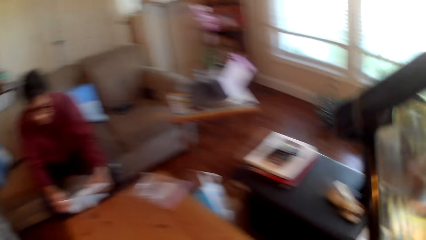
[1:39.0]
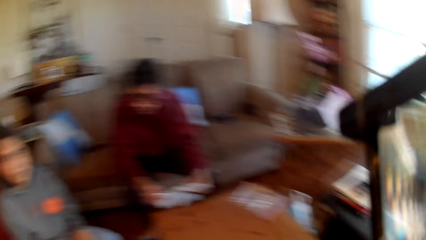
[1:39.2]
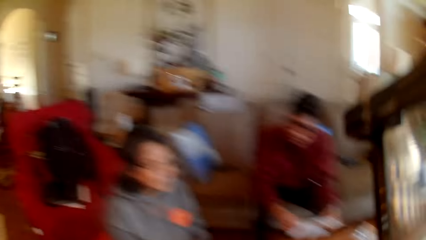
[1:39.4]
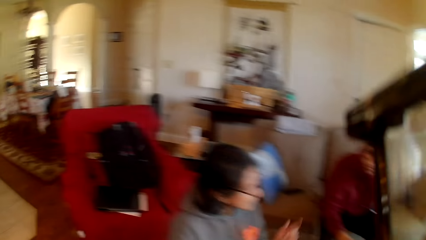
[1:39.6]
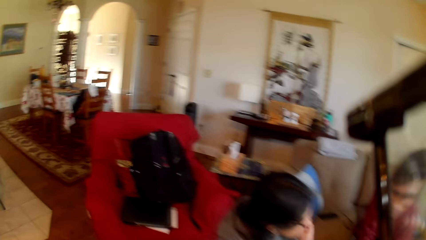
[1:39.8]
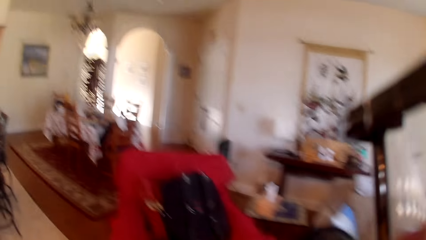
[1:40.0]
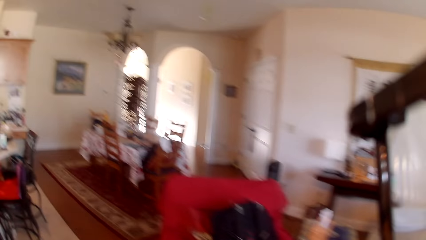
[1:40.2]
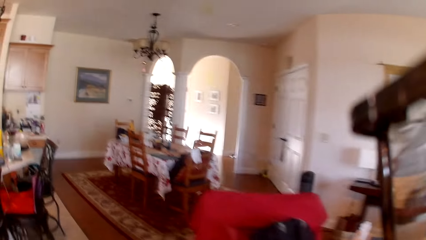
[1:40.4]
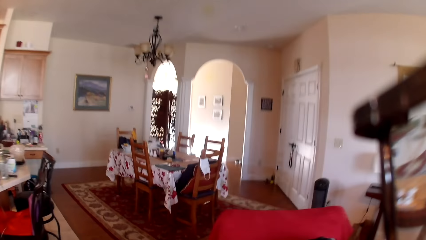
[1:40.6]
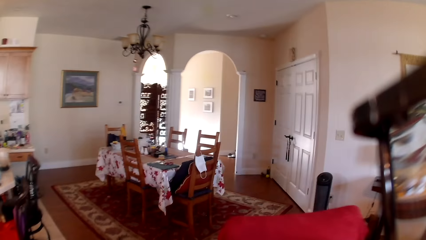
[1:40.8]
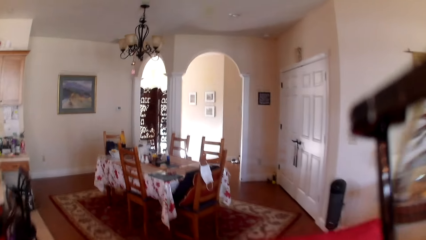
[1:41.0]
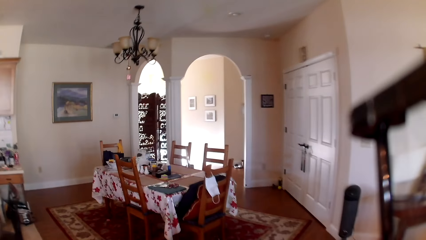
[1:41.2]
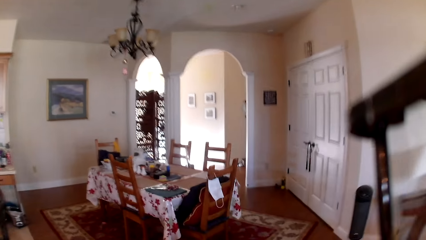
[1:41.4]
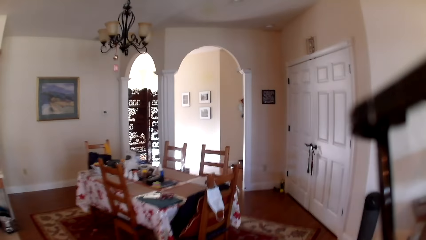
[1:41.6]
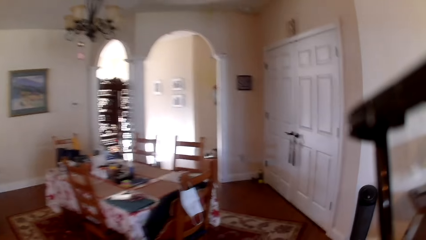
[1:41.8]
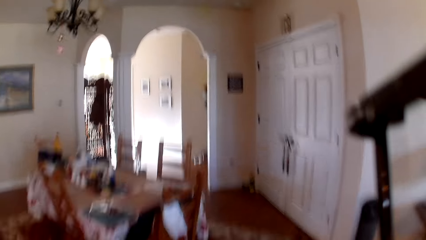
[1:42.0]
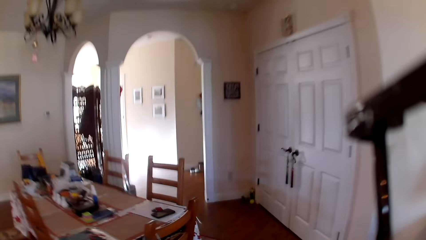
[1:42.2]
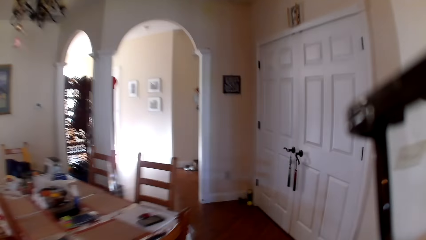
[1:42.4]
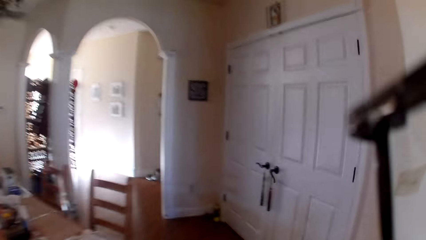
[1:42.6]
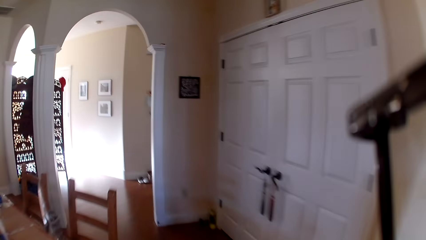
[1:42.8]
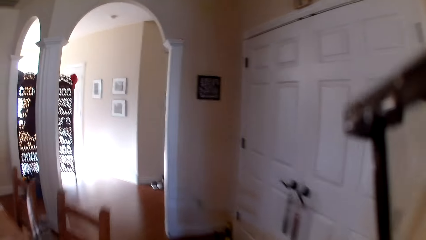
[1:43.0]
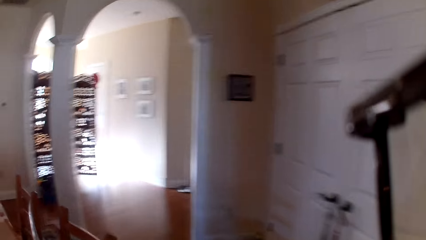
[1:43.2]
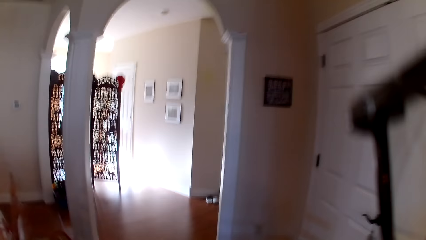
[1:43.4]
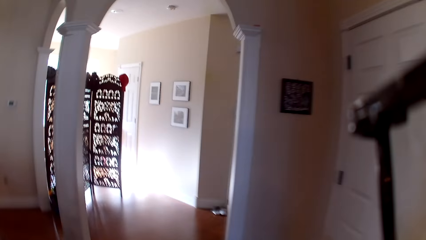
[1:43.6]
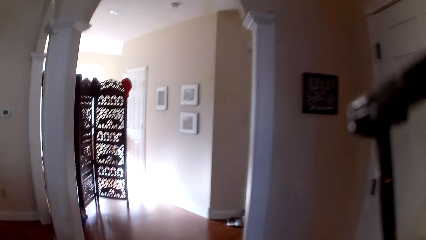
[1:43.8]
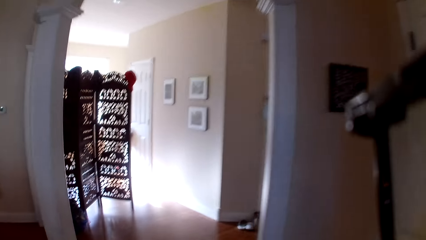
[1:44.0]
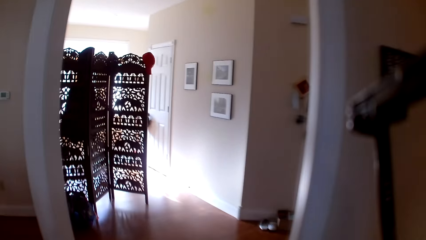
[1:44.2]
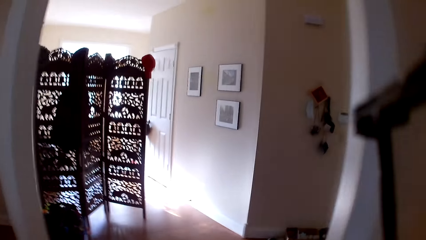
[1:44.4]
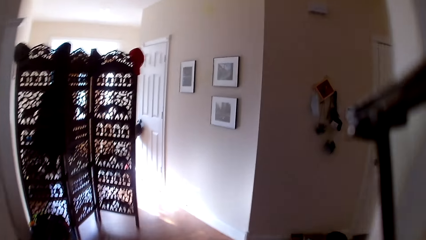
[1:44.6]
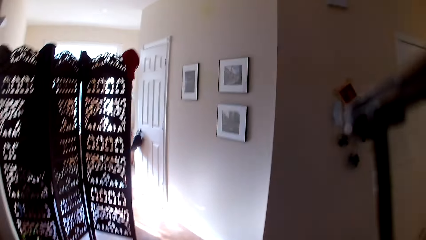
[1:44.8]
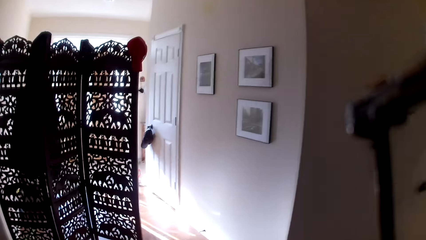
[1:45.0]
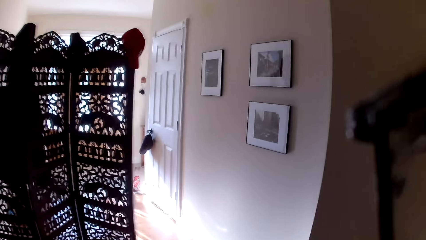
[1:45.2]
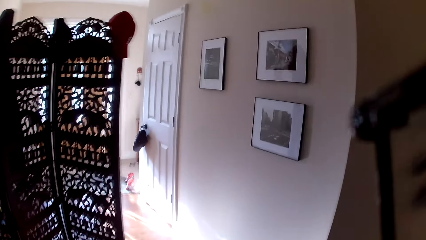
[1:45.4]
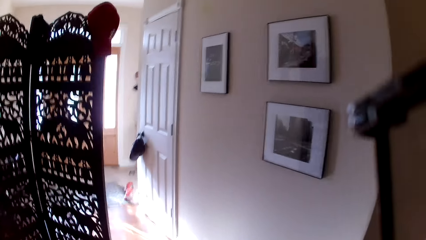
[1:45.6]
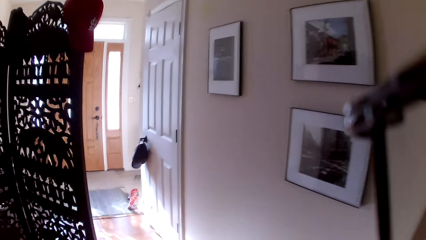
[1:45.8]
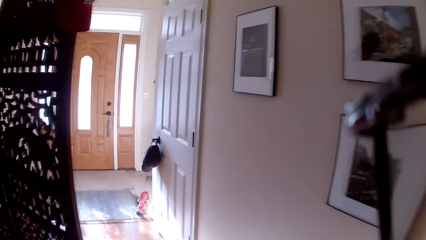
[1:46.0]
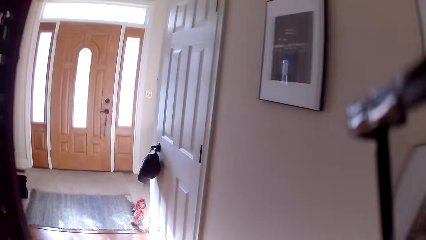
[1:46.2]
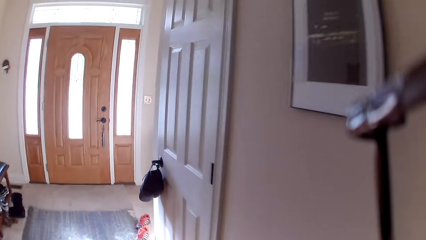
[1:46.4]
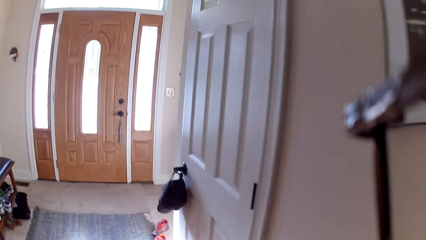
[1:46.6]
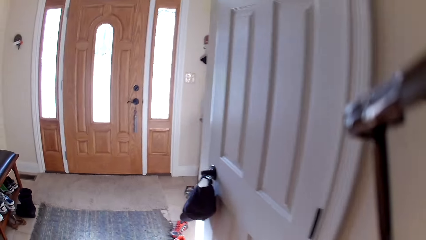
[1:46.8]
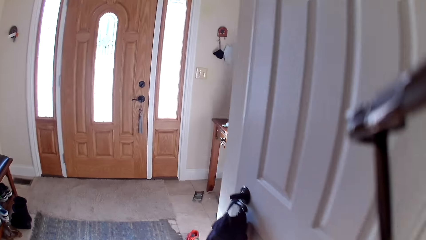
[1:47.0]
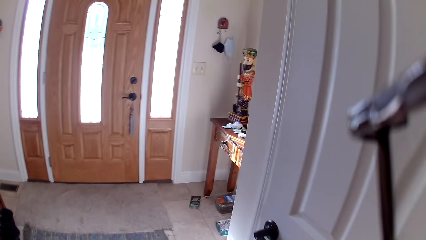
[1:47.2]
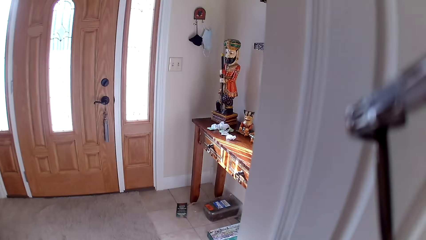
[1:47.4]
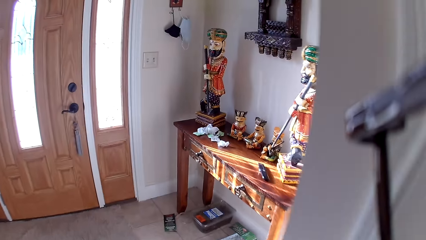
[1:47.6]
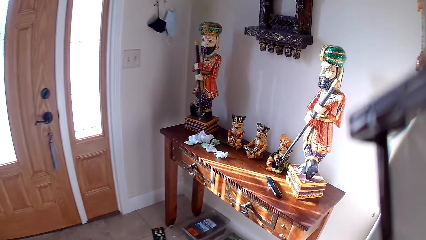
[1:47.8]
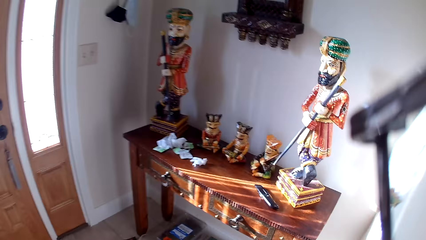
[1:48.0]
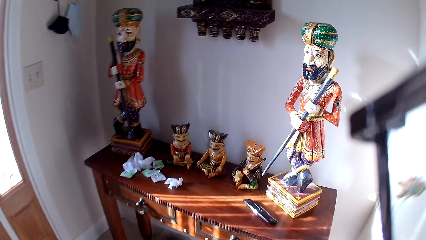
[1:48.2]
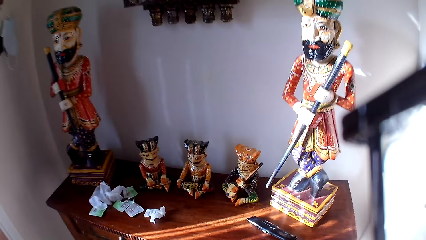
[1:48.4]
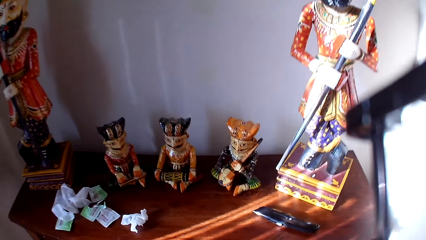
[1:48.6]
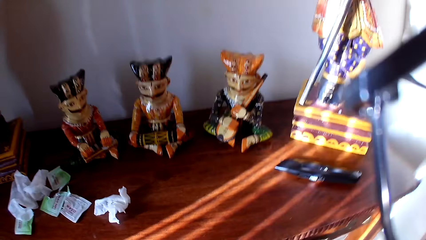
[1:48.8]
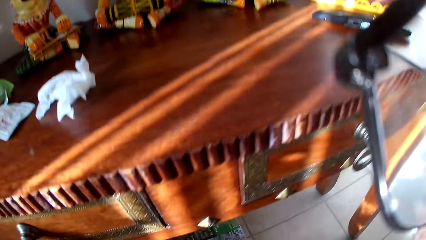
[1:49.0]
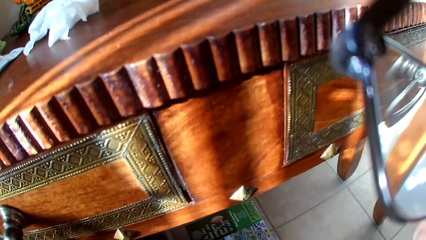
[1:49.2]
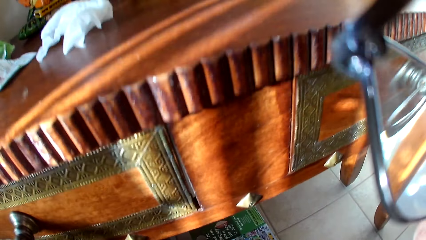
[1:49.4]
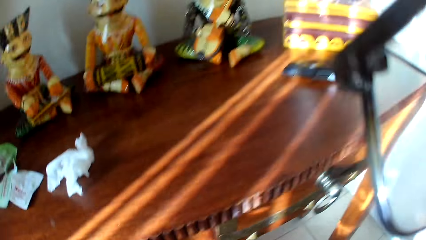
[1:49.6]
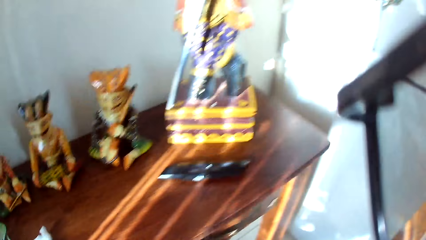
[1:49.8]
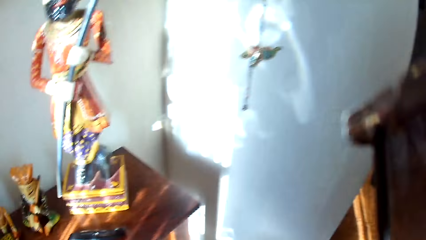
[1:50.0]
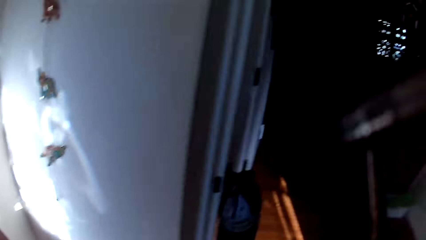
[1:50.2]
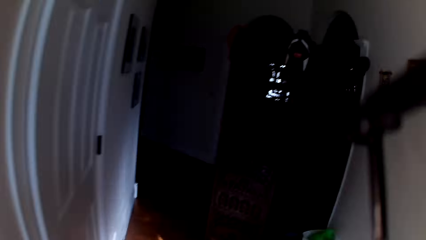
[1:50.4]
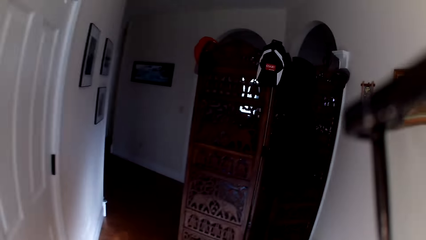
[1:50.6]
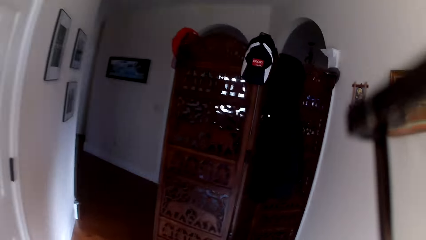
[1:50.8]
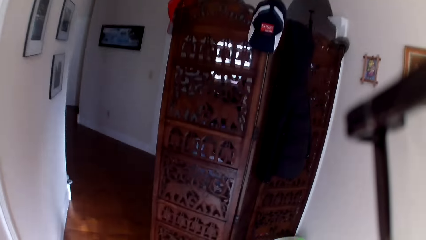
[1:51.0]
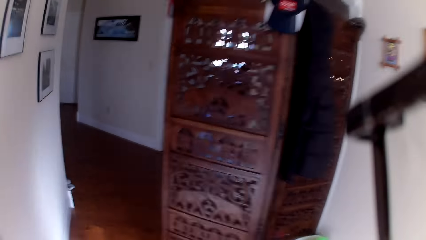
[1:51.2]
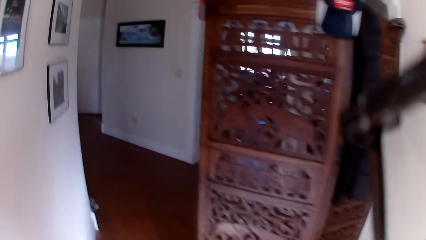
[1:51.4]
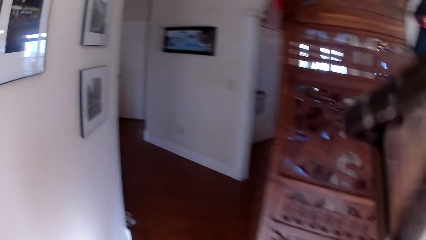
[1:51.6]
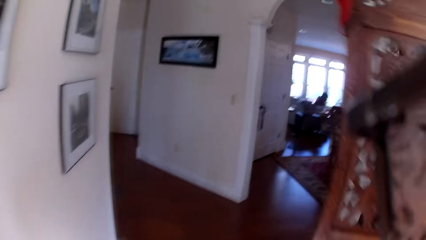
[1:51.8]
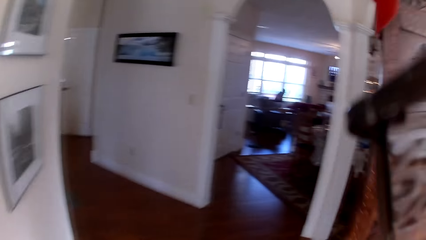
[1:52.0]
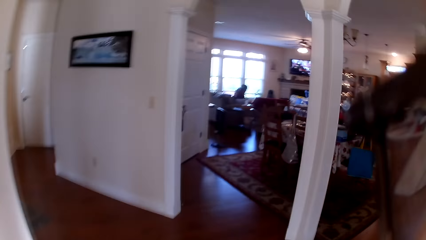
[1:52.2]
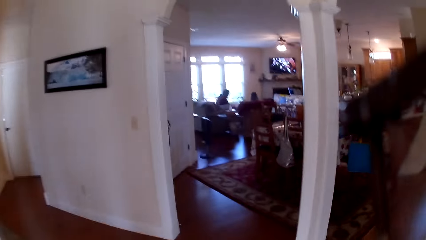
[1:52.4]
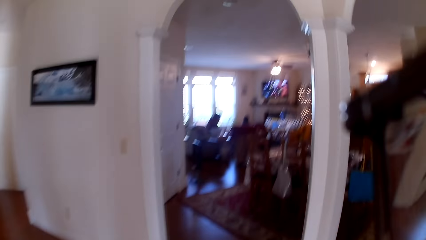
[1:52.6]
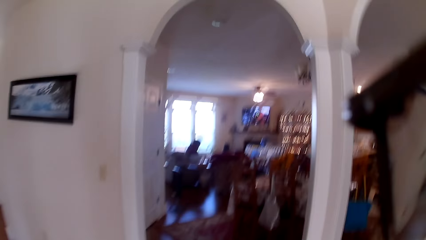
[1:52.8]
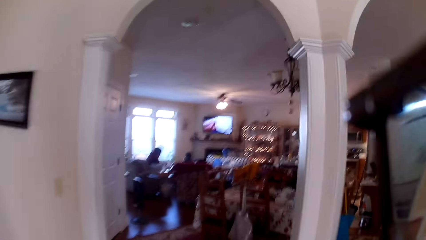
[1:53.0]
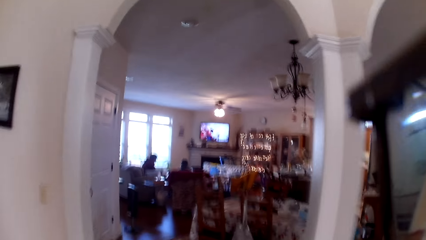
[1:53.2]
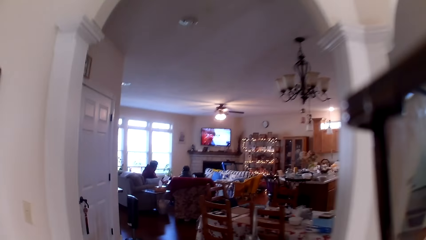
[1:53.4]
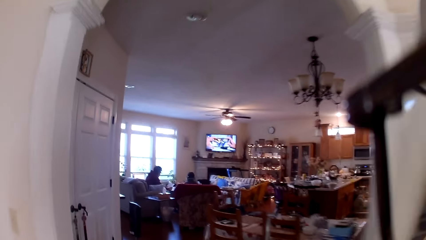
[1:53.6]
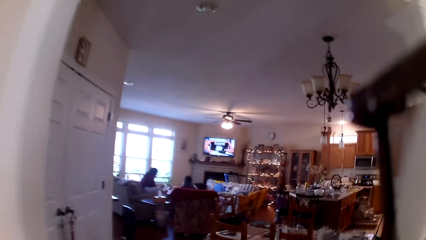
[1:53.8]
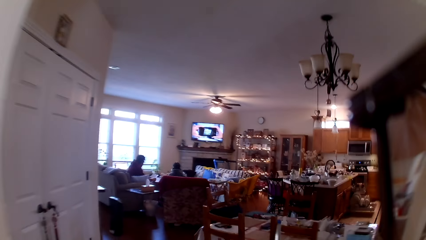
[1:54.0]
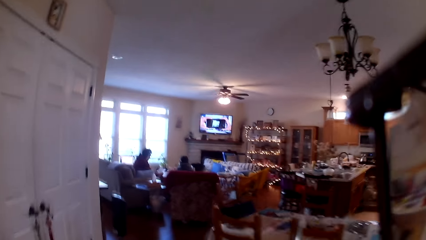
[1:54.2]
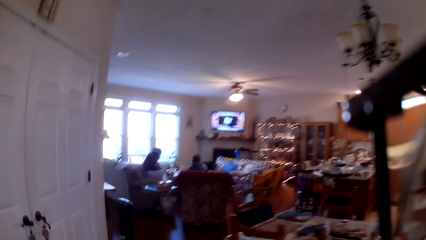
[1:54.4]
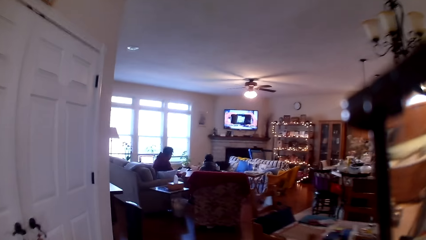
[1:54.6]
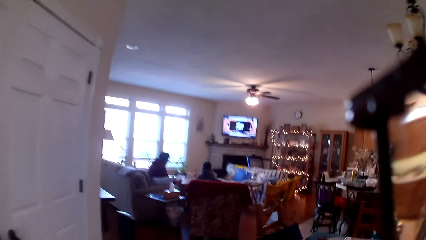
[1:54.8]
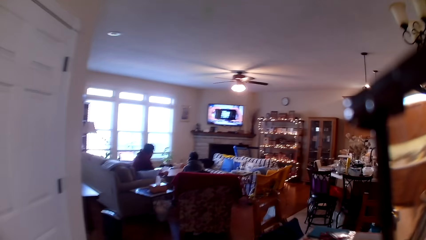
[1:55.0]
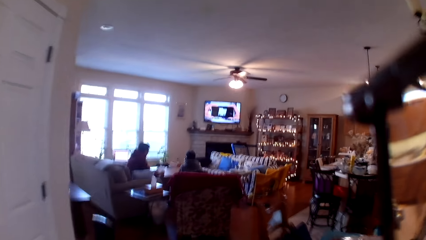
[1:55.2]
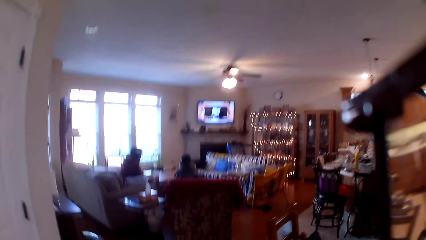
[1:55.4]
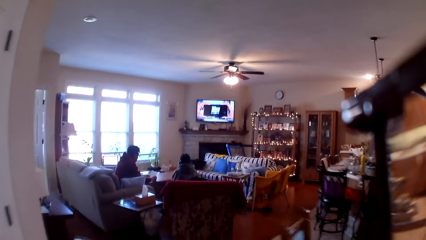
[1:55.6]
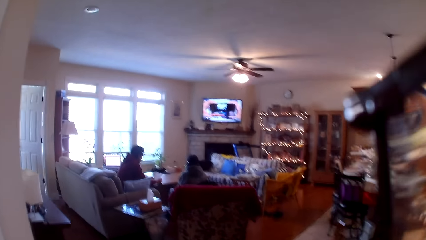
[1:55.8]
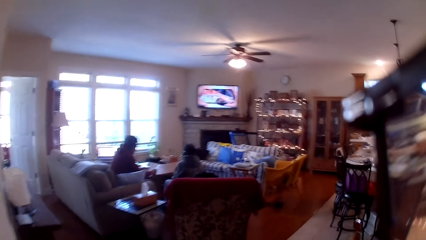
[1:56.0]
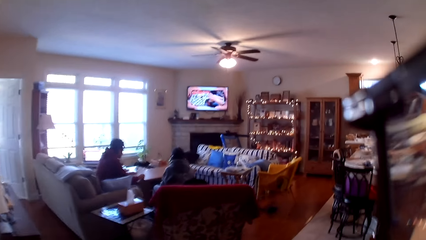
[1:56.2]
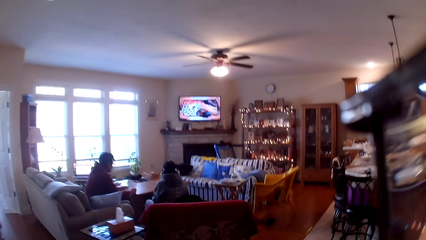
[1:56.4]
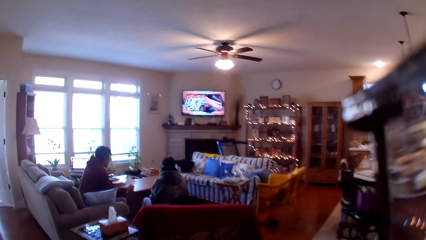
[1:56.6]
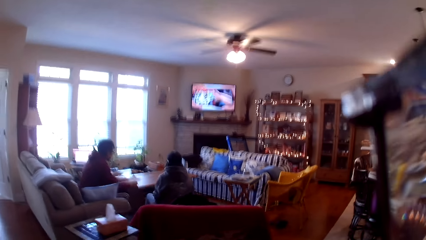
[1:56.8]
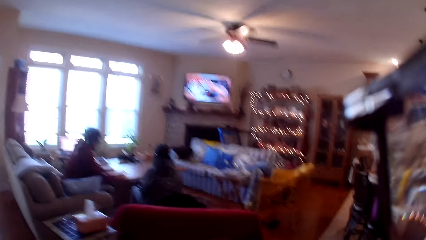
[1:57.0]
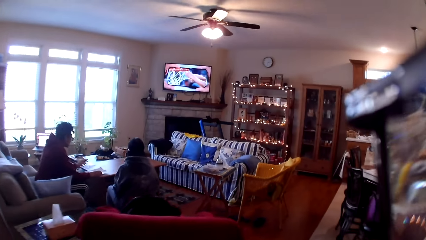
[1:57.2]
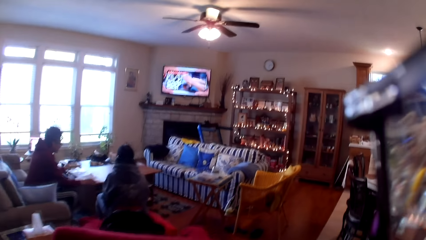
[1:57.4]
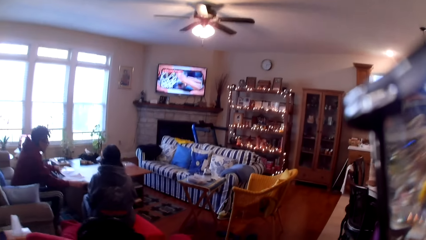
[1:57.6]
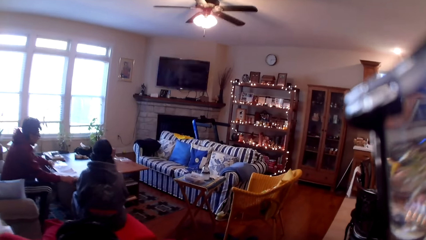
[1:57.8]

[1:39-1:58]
The camera wearer looks around the house. They walk around the house. They look around the house. They walk around the house.
